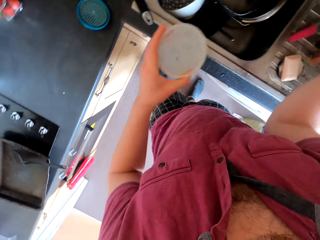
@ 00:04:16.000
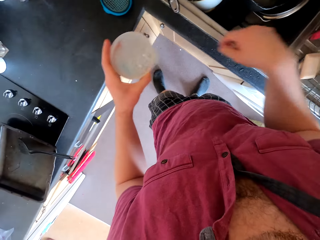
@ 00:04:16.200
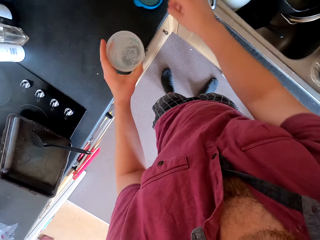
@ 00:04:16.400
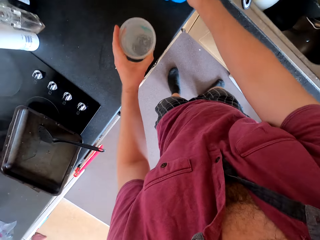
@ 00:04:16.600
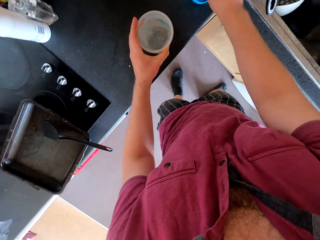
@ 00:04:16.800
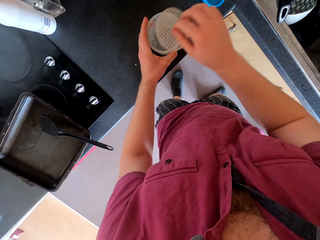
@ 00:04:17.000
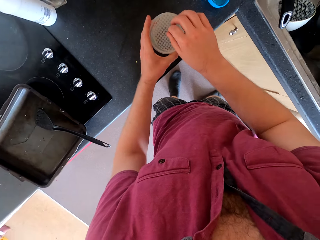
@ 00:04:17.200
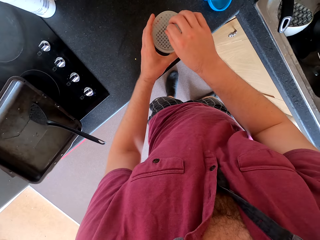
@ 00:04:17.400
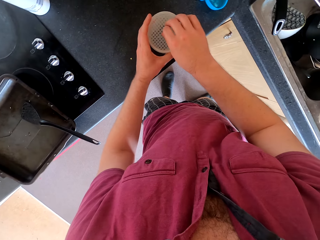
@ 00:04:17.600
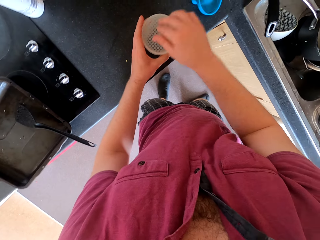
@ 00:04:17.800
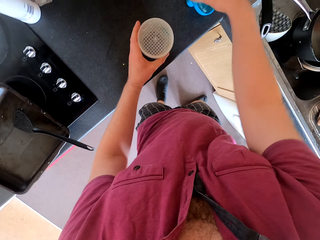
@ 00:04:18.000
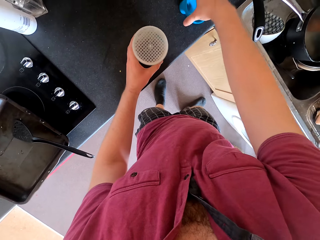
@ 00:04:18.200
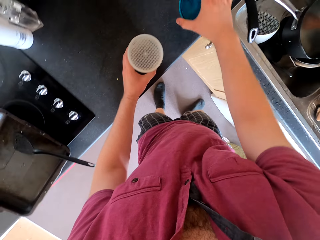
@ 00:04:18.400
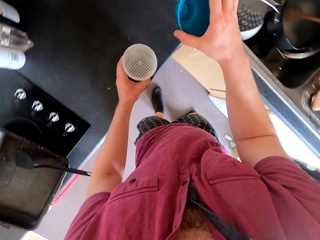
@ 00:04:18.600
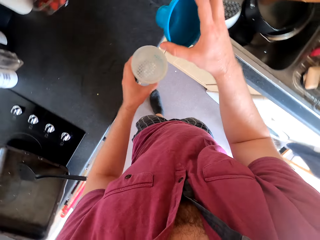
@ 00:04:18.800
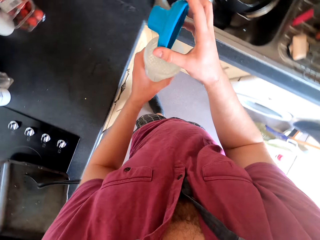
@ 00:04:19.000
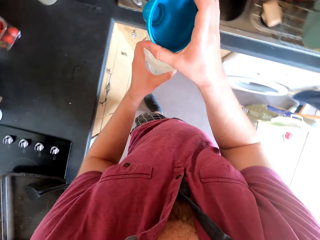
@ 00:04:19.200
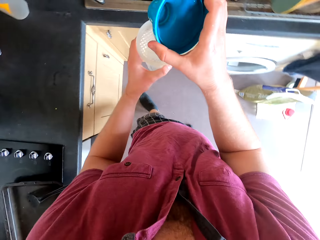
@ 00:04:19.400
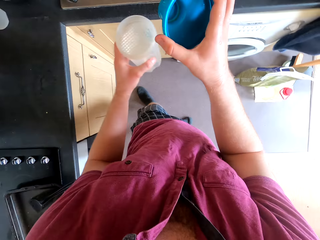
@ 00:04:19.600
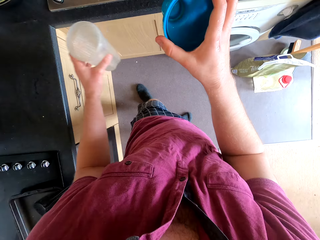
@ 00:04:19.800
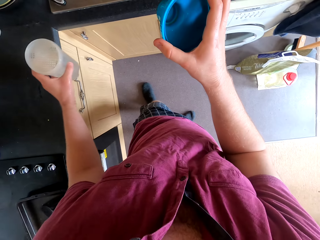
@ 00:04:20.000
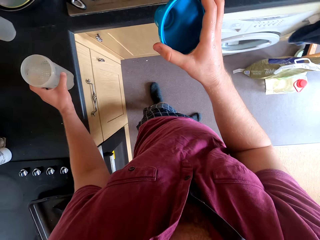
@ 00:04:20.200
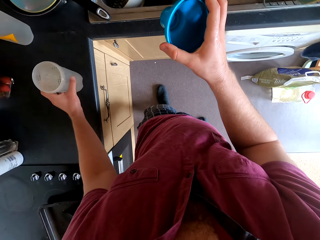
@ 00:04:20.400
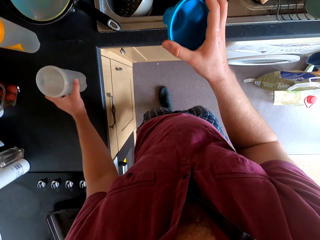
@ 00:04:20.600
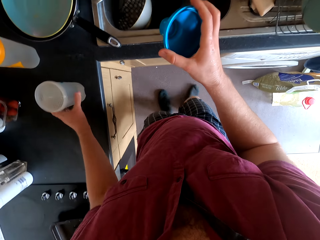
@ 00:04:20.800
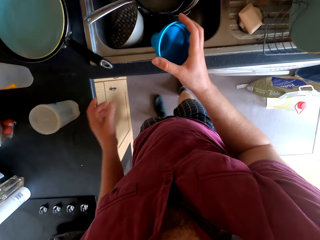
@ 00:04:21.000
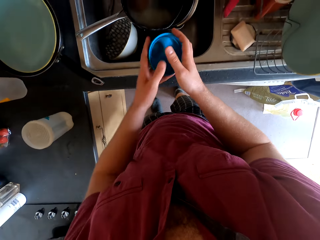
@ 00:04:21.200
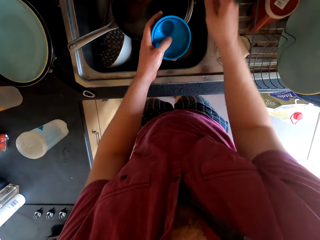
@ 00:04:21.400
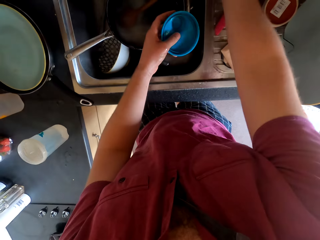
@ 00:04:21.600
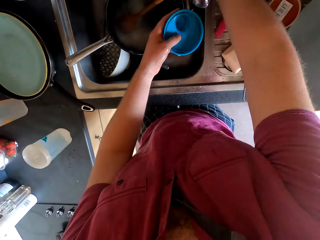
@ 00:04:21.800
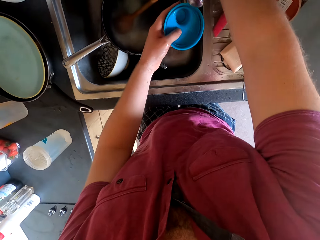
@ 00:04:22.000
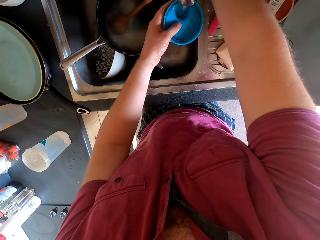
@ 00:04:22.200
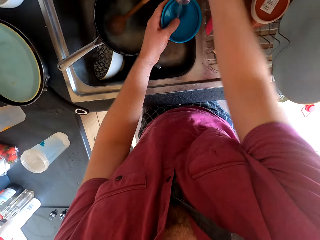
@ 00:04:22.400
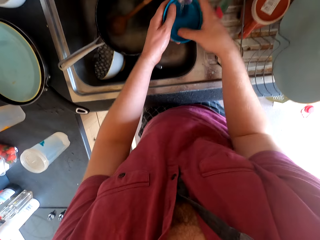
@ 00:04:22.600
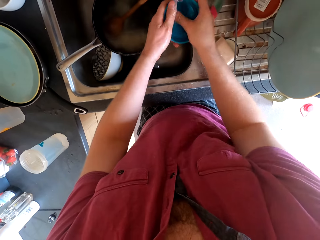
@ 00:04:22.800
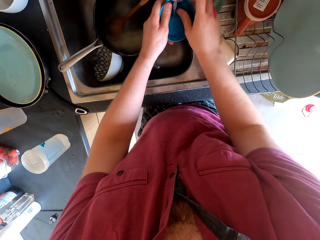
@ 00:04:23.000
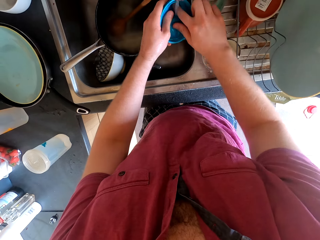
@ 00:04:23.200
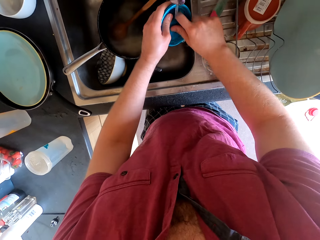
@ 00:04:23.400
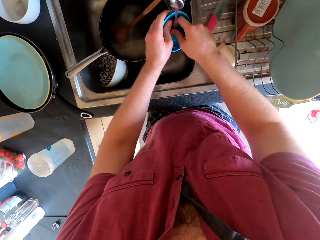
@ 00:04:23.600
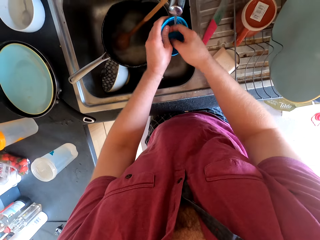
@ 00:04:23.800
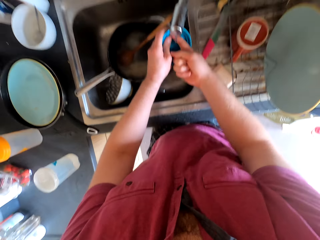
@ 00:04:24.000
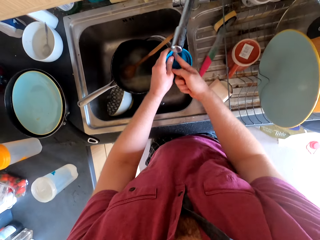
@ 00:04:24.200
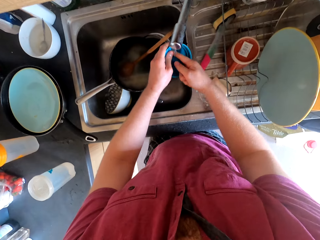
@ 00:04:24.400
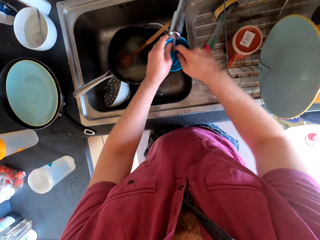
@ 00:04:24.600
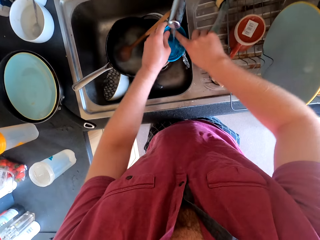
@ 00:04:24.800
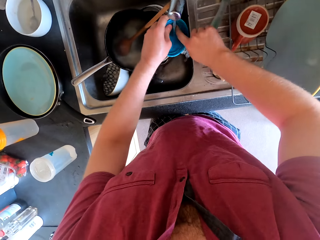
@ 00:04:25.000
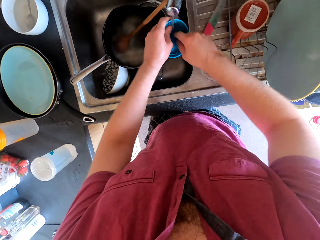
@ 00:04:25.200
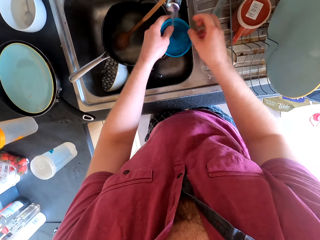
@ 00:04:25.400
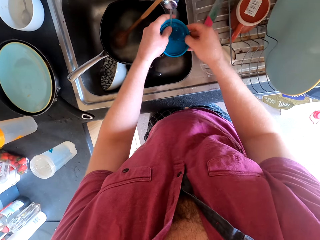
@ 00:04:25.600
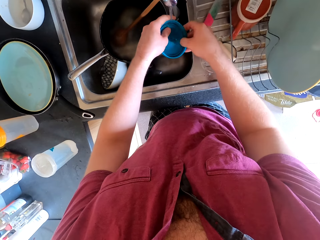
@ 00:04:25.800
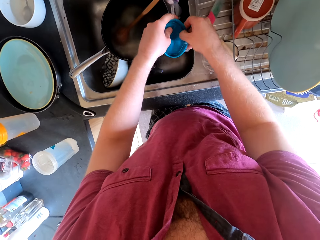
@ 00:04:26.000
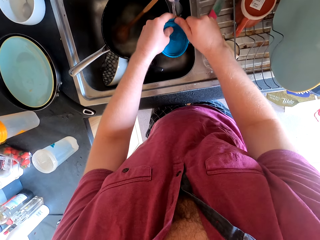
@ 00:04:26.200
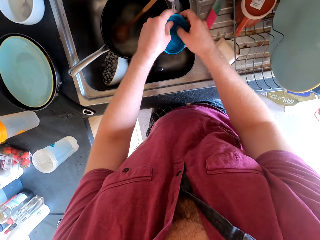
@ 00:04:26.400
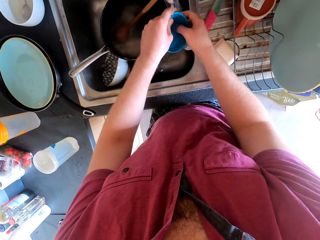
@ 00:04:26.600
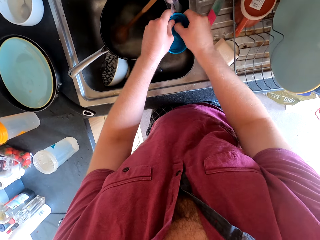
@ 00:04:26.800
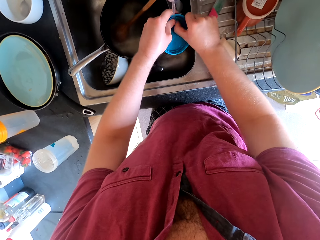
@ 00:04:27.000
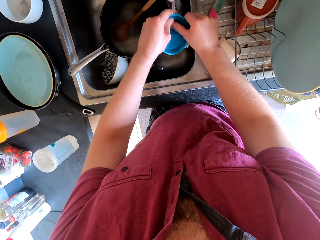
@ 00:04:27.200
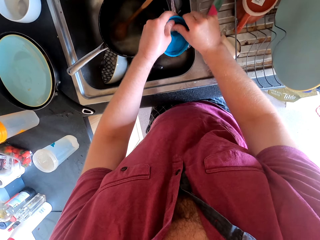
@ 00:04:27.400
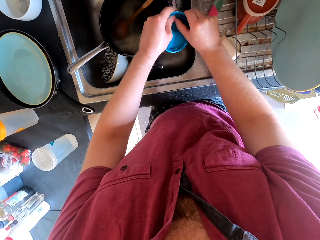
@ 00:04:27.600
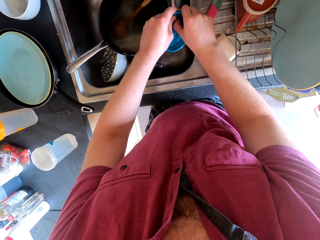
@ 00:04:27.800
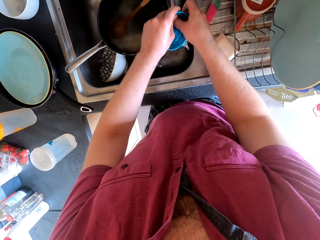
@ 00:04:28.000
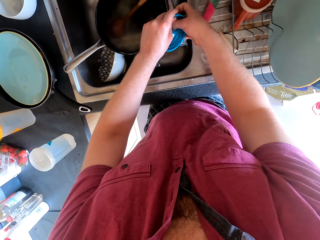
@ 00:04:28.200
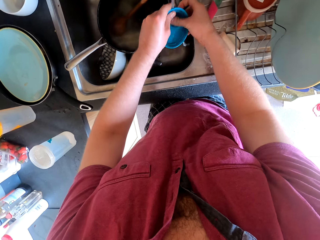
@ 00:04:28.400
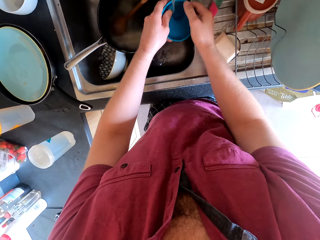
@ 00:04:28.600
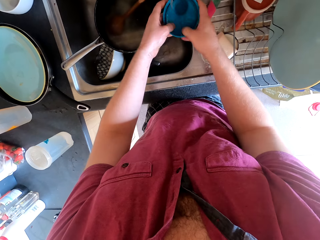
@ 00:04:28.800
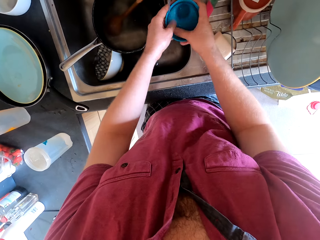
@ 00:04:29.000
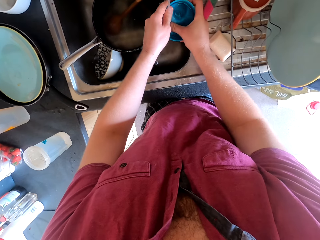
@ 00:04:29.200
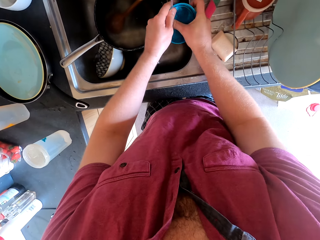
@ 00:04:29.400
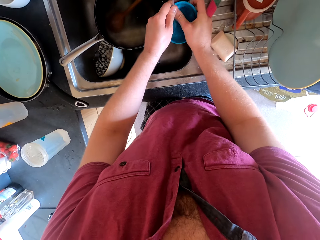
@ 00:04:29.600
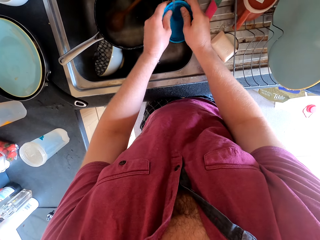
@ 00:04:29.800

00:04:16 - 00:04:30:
The camera wearer closes the water tap. They pick up the bottle sieve or filter. They put the bottle filter in the bottle. They pick up the bottle top on top of the cabinet. They put the bottle on top of the cabinet. They open the water tap. They rinse the bottle top.

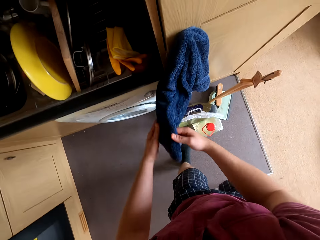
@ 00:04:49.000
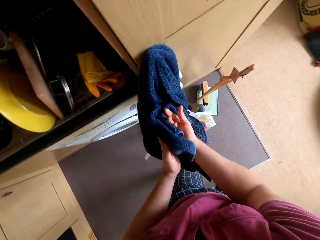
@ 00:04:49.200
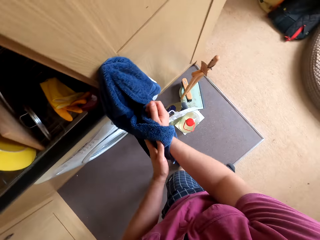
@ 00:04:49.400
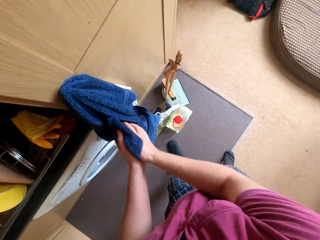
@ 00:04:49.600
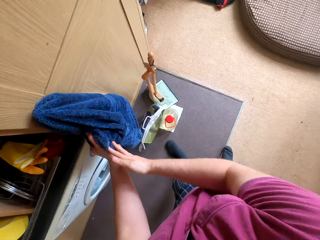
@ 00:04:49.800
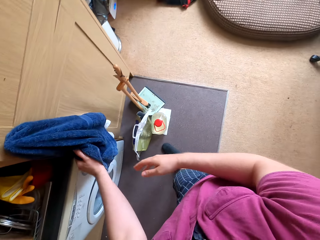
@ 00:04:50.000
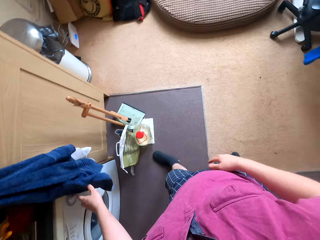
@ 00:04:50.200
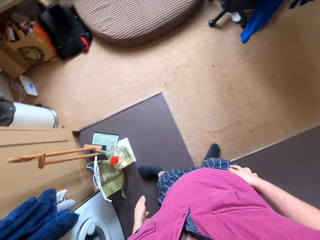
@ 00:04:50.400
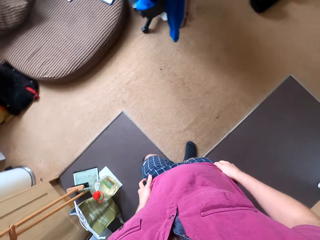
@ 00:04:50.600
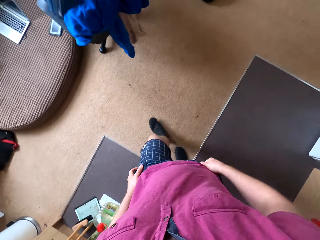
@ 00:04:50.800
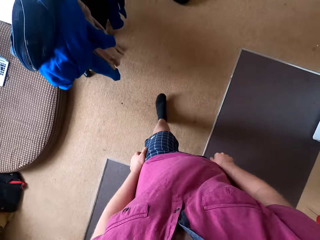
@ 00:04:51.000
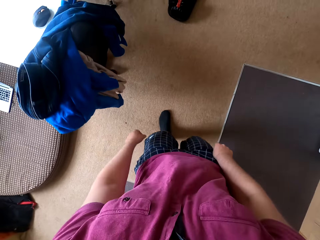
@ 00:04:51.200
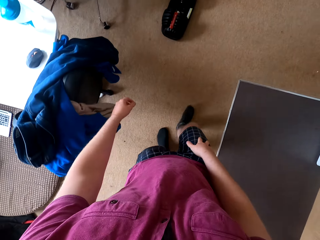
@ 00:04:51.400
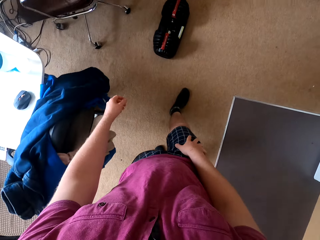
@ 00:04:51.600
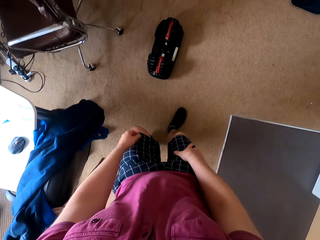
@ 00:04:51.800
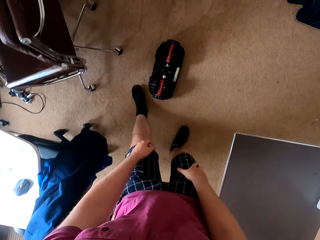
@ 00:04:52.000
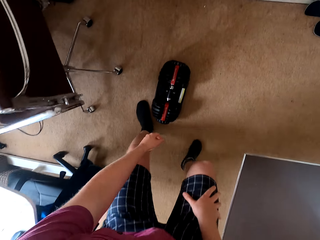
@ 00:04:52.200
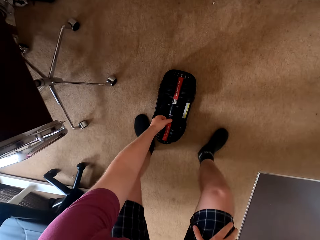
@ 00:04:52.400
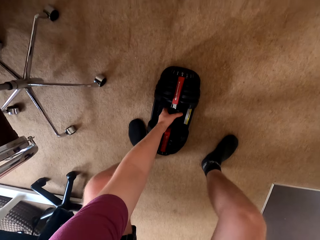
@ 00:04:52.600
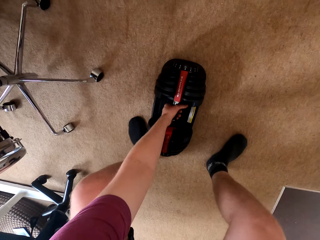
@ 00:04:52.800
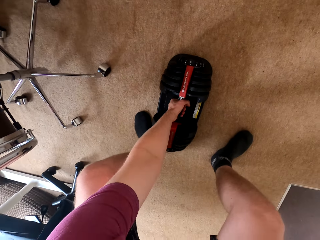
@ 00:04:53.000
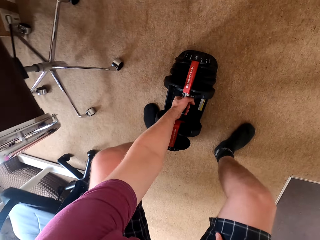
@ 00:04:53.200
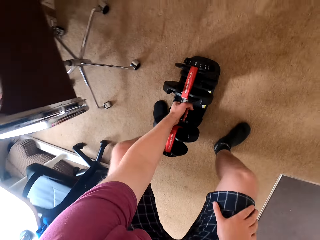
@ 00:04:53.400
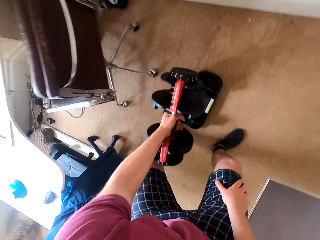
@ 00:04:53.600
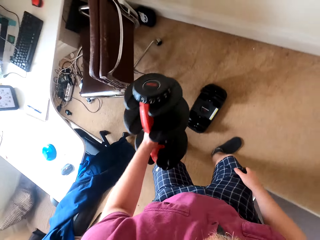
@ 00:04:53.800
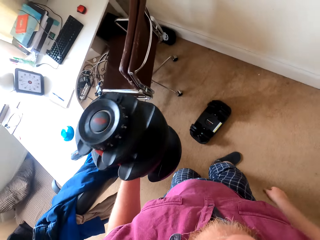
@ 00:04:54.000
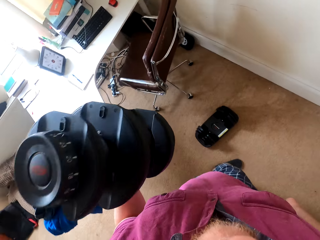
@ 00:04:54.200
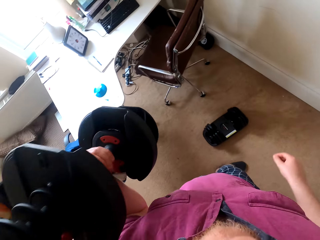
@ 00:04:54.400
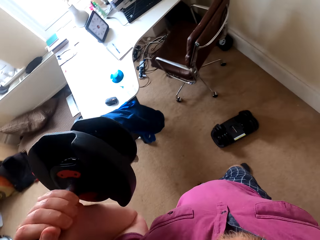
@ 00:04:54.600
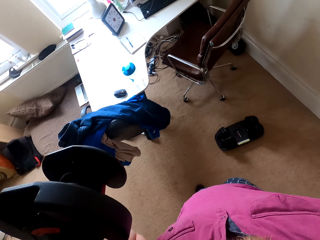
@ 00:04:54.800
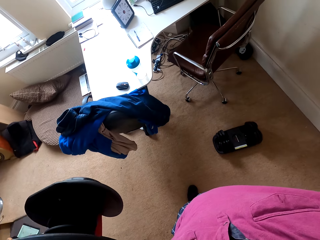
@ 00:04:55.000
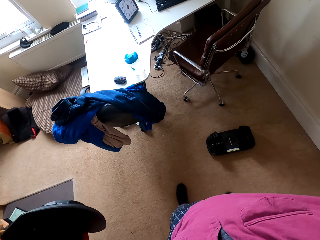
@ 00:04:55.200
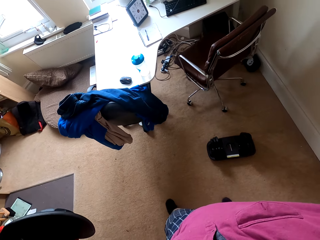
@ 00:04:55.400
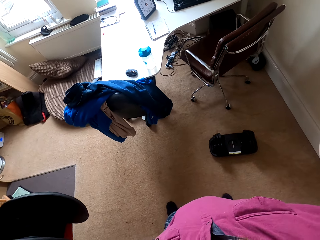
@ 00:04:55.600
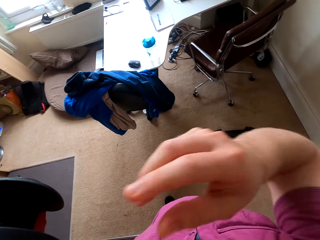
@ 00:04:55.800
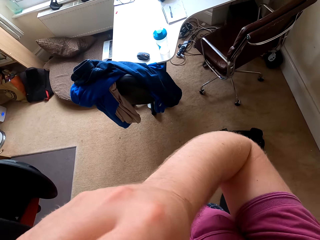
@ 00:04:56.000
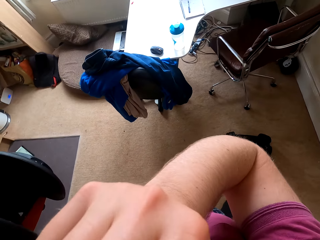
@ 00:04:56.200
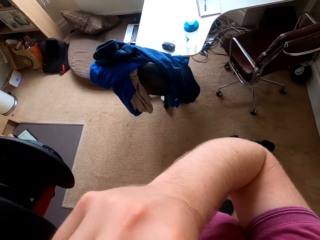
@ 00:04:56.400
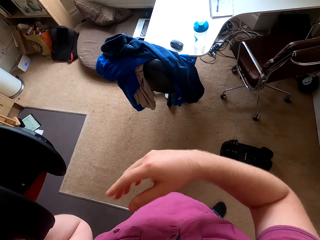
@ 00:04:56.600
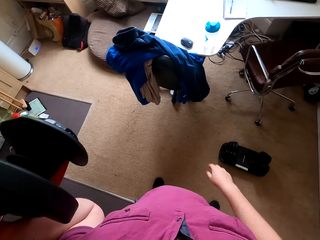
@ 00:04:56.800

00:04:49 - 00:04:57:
The camera wearer wipes his hands with a towel. He walks towards something. He picks up the dumbbell on the floor. He lifts the dumbbell. He touches his face.
